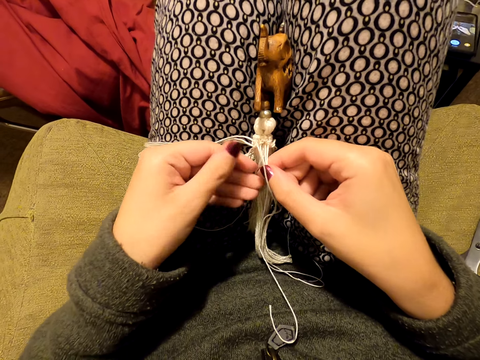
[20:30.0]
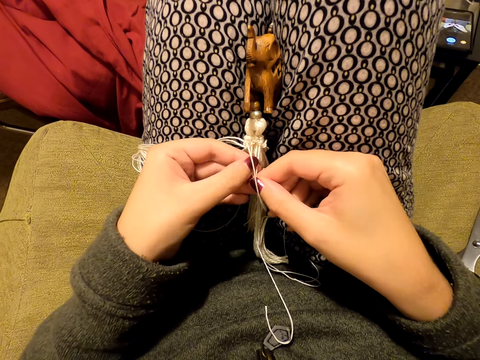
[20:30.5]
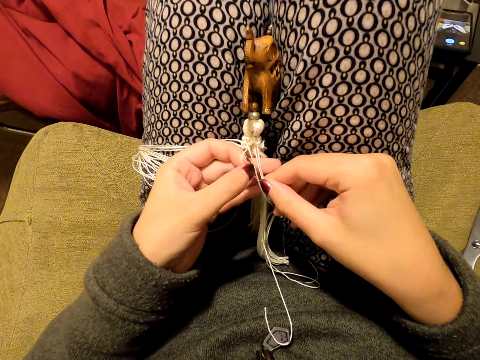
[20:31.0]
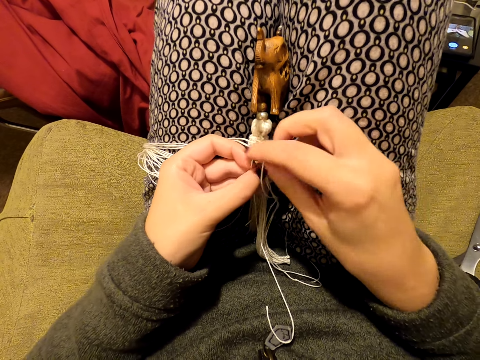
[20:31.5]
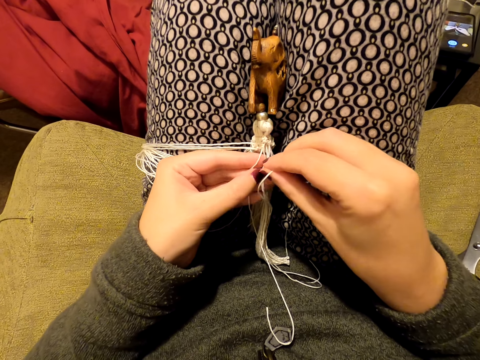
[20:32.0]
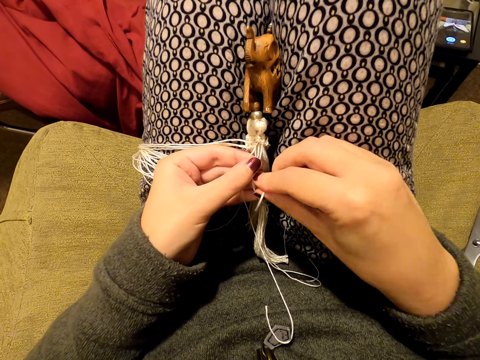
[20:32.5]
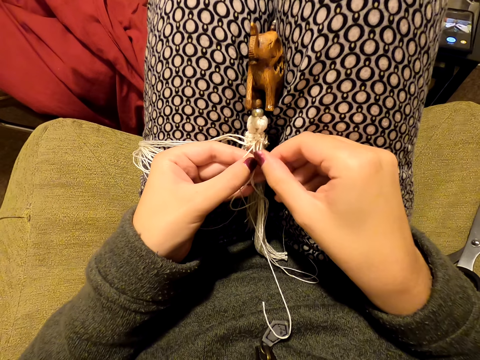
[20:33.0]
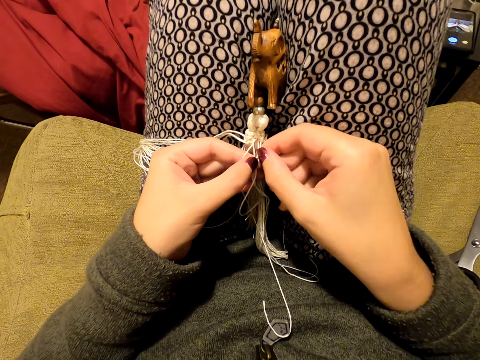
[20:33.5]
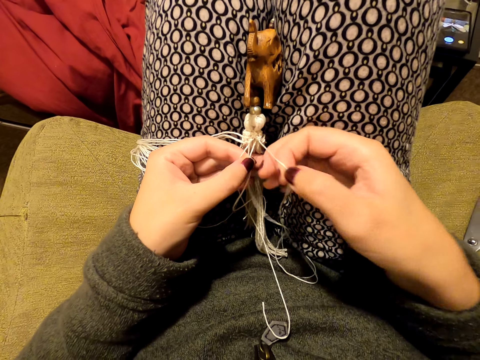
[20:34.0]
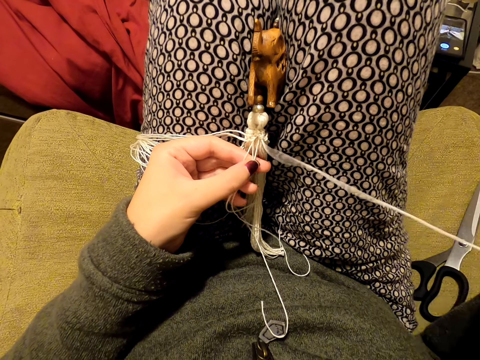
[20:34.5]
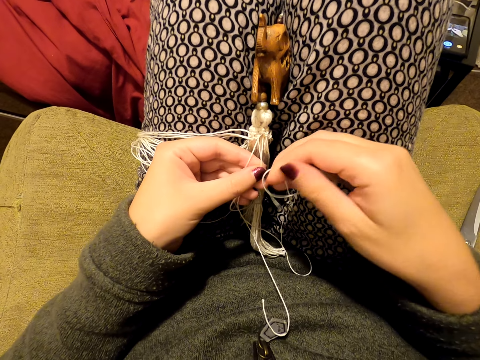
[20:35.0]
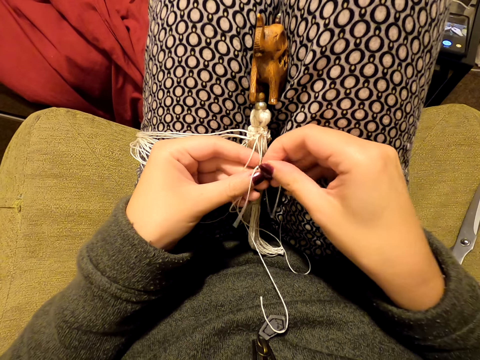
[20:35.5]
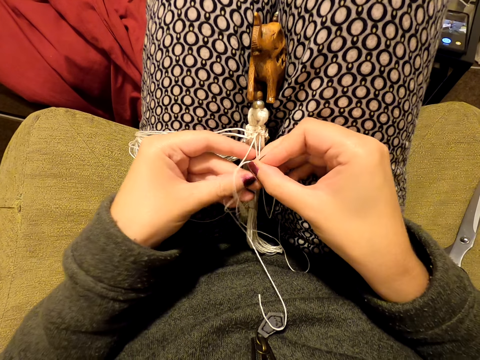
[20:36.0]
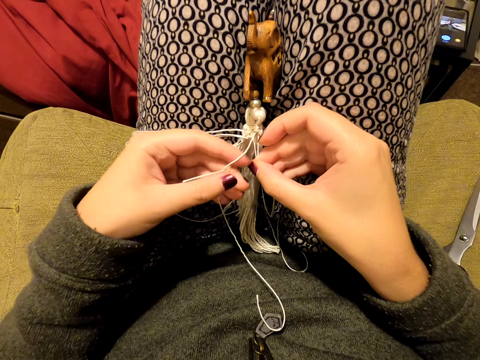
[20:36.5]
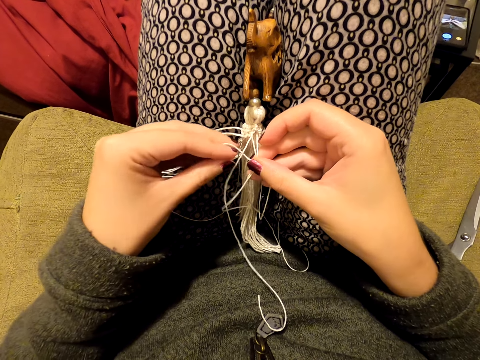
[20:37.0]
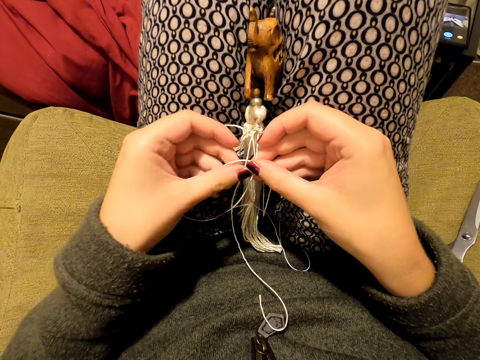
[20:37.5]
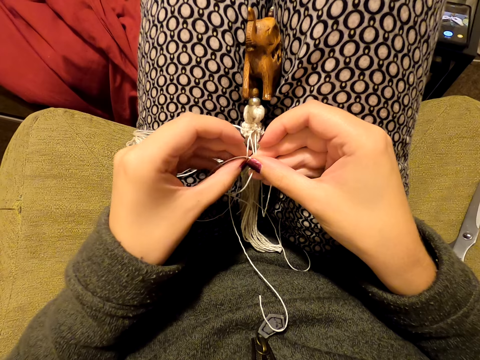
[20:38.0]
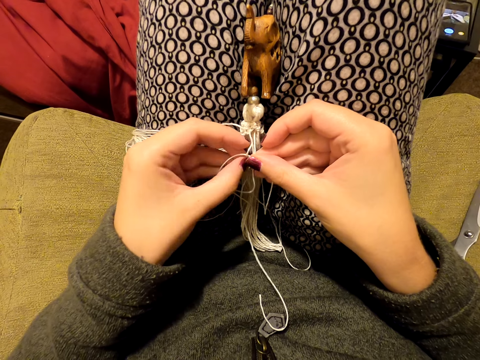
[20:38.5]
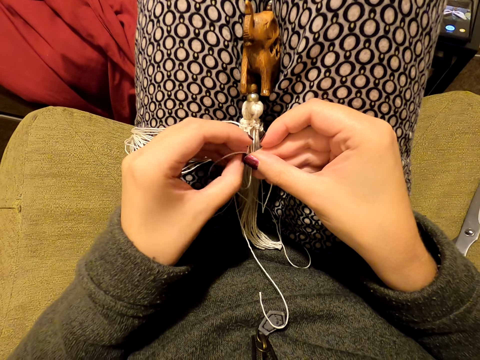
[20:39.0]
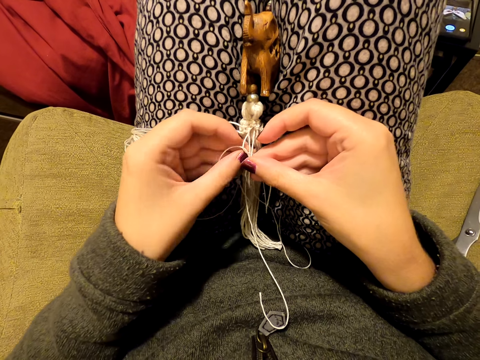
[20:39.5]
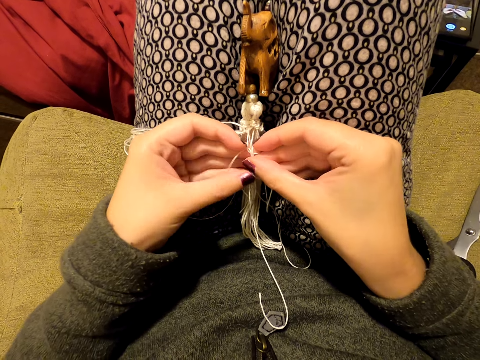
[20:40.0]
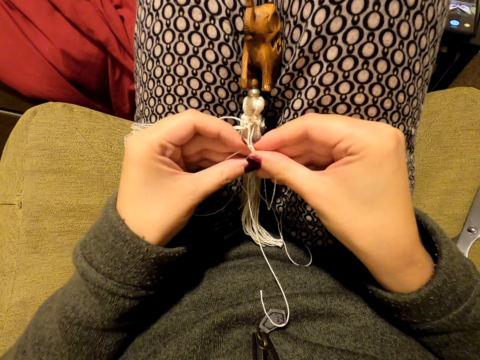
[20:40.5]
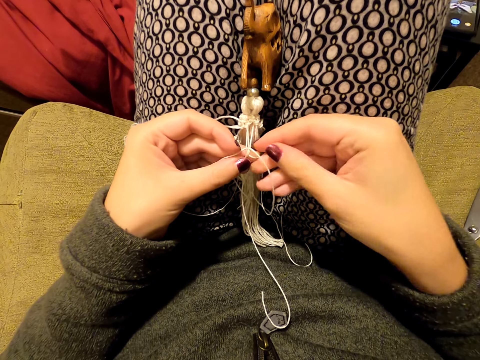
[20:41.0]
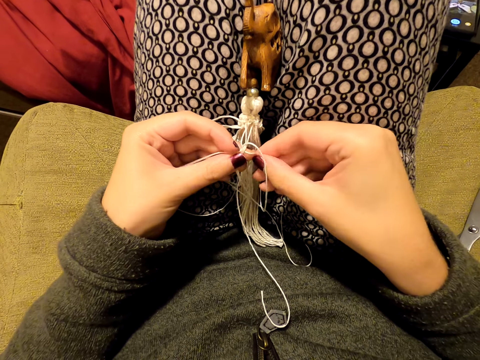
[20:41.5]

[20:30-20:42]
The camera wearer adjusts the thread. They switch the threads to the other hand. They separate the threads. They switch the threads to the other hand. They pick up the thread. They separate the threads. They pull the thread. They knit a tassel decoration with both hands.

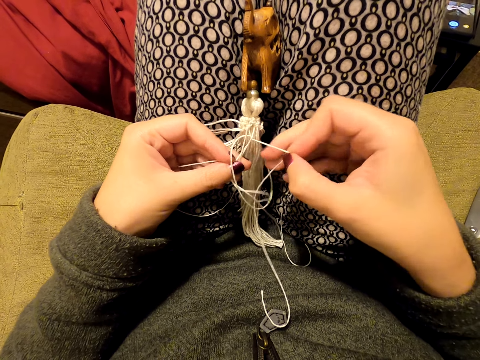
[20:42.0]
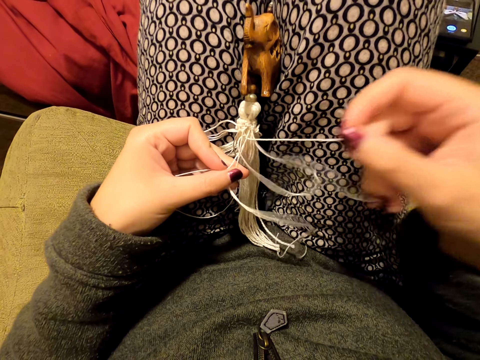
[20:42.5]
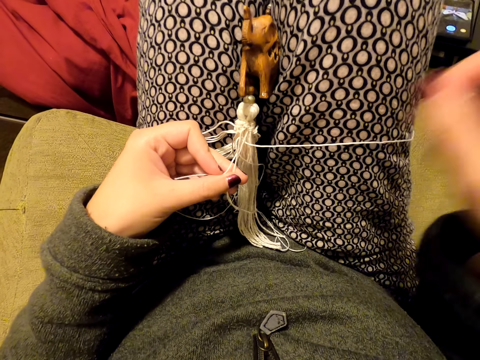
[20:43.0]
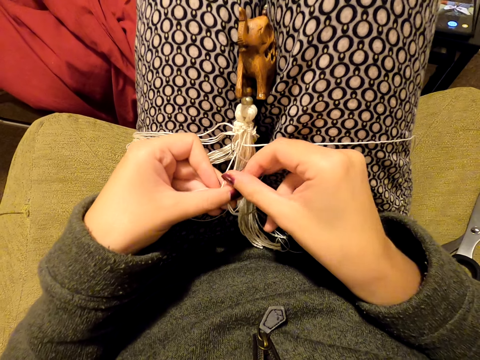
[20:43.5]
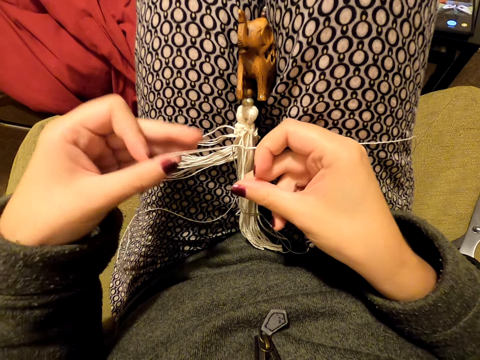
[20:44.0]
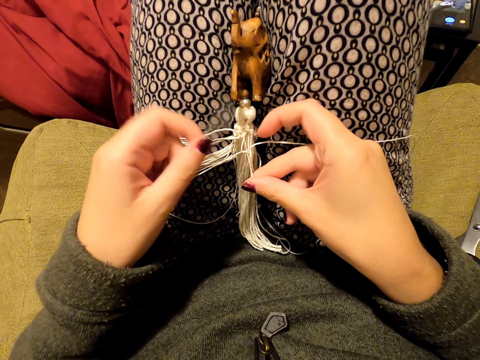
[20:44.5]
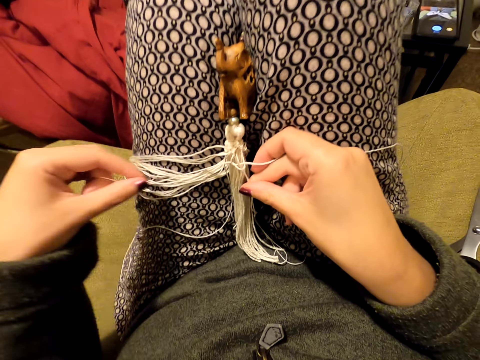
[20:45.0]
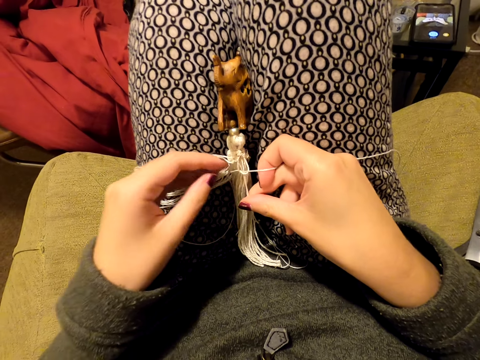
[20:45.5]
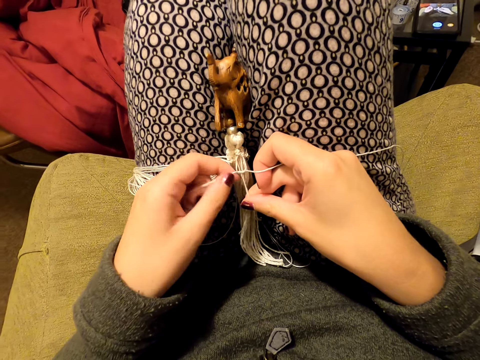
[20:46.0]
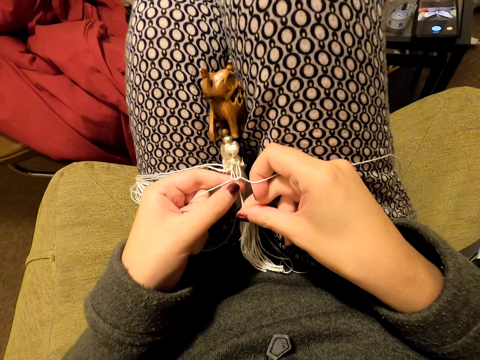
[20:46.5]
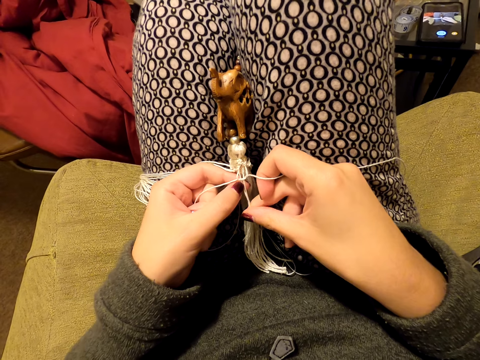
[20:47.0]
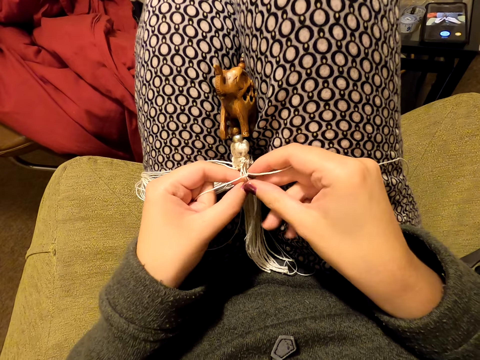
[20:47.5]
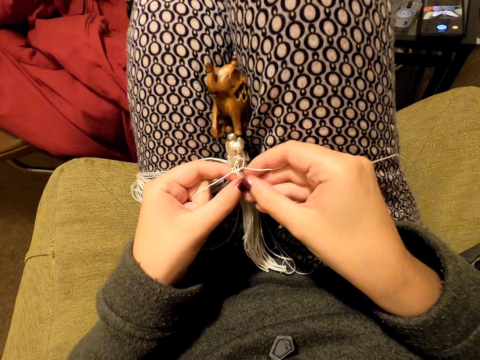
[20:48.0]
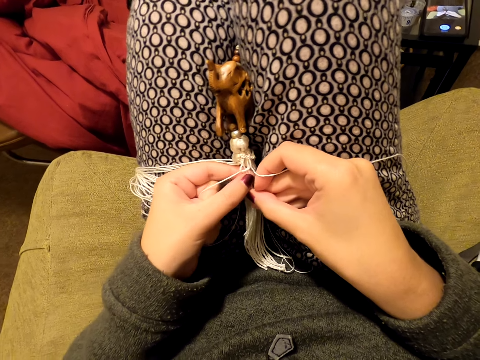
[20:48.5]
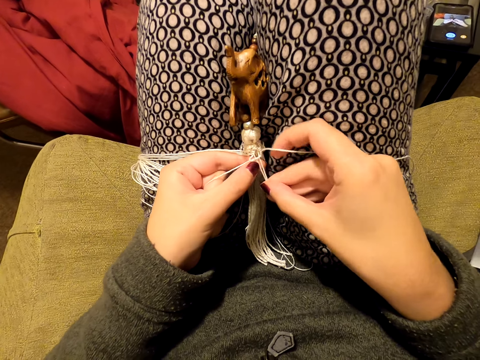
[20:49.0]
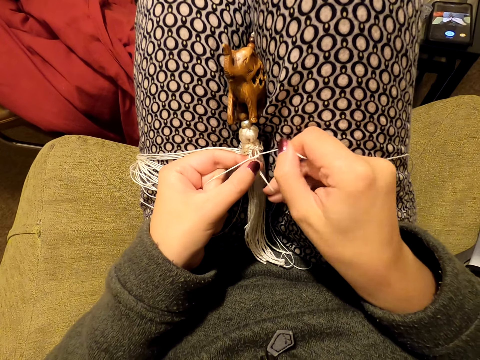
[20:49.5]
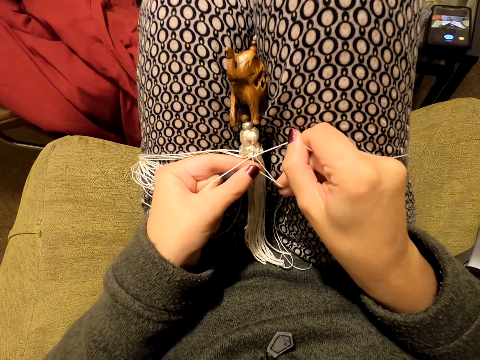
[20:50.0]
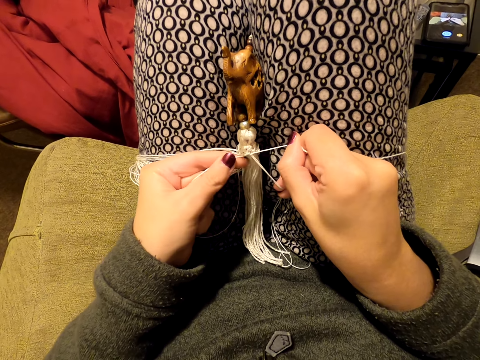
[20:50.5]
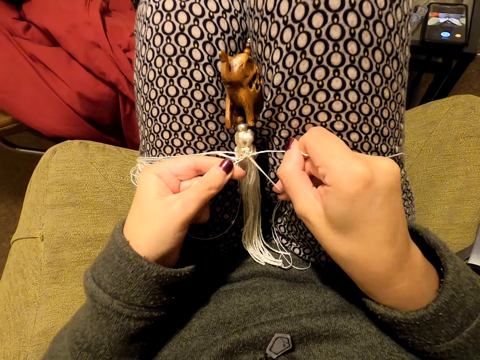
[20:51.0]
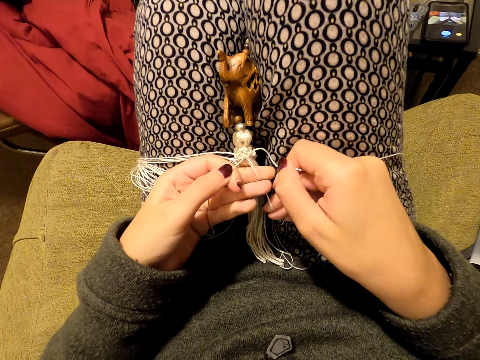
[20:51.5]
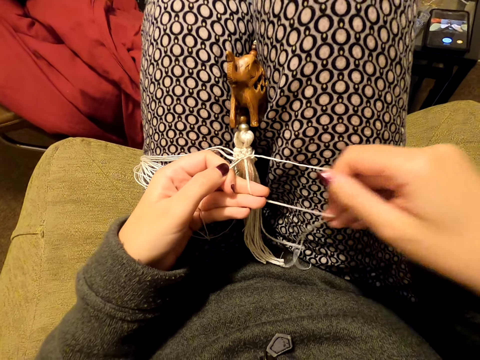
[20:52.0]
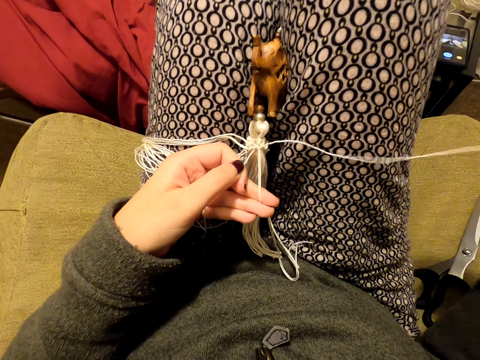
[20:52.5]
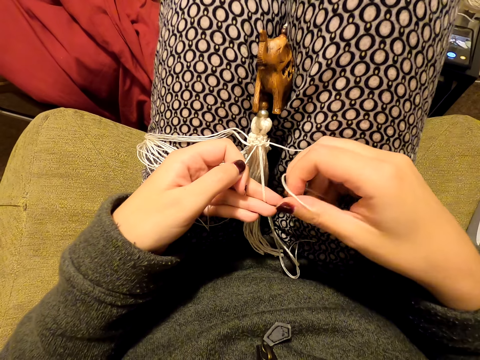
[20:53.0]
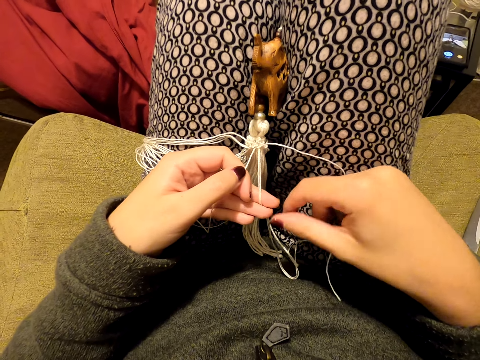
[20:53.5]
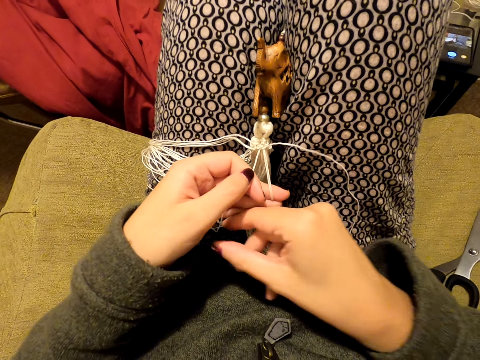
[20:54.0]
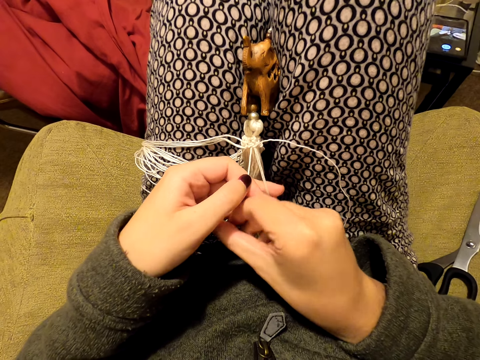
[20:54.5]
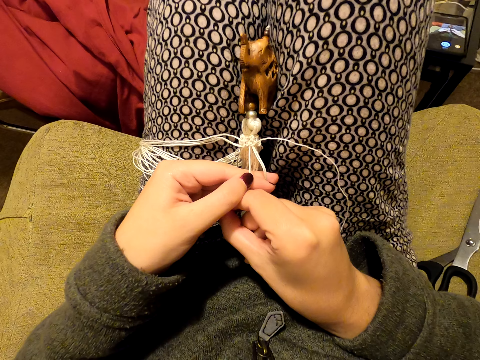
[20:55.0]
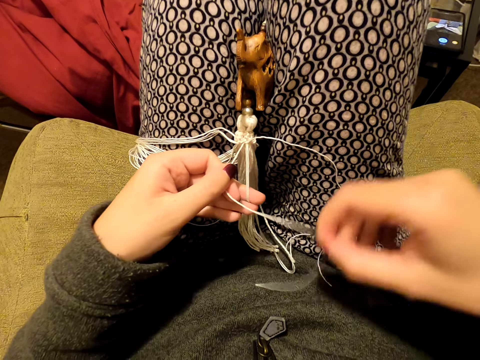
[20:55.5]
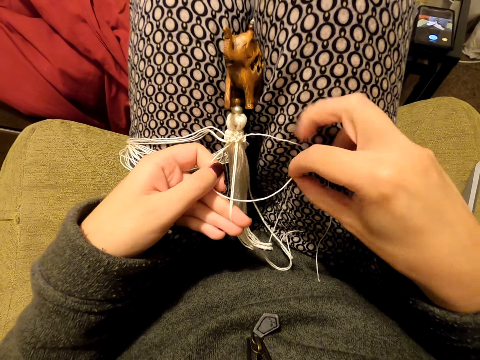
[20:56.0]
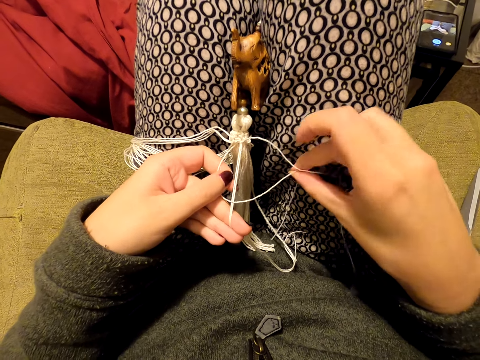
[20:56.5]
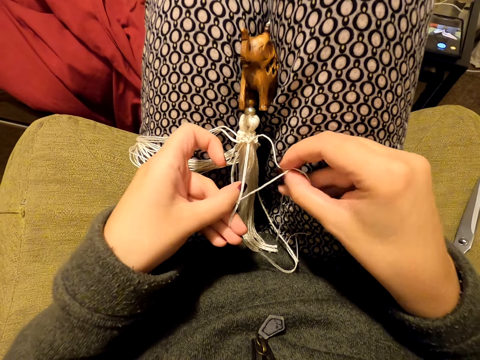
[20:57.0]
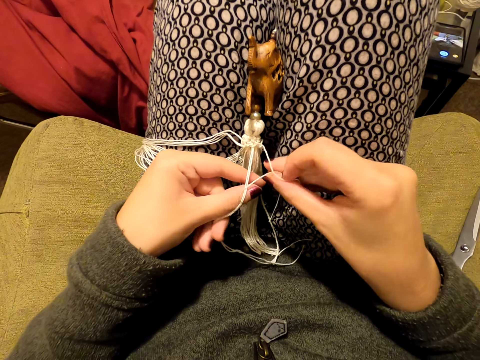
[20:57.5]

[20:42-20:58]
The camera wearer pulls the thread. She picks up the thread. She pulls the thread. She puts the thread on her leg. She stretches the thread. She picks up the thread. She tightens the knot. She switches the threads to the other hand. She pulls the thread. She knits a tassel decoration with both hands.
